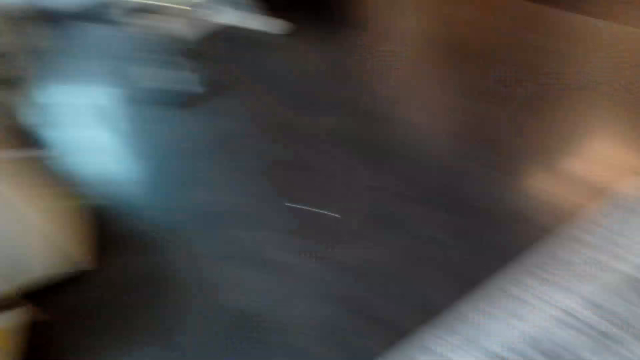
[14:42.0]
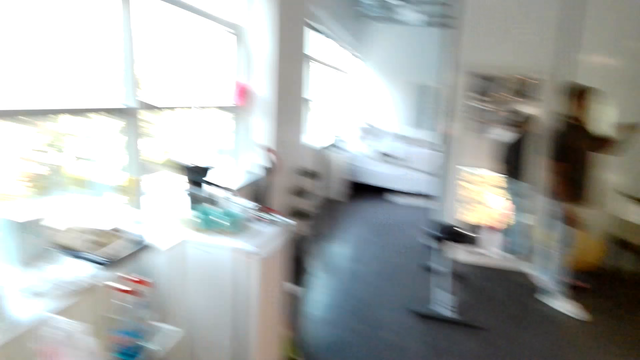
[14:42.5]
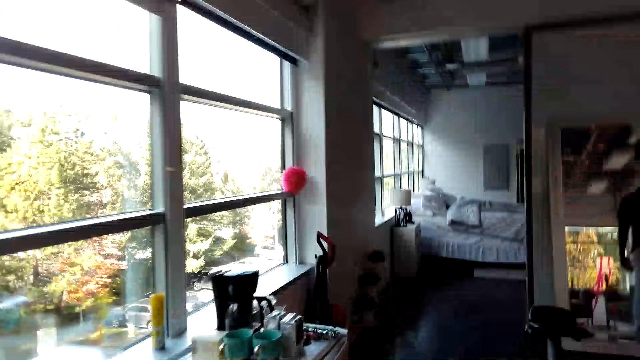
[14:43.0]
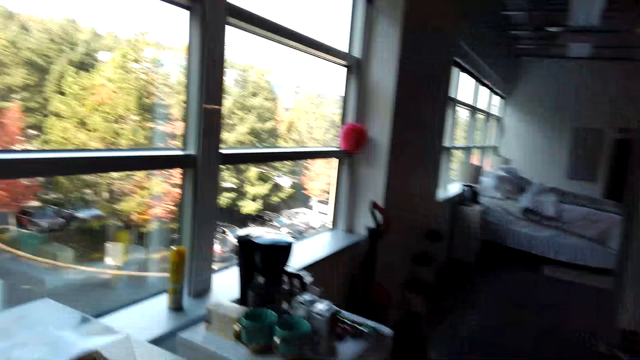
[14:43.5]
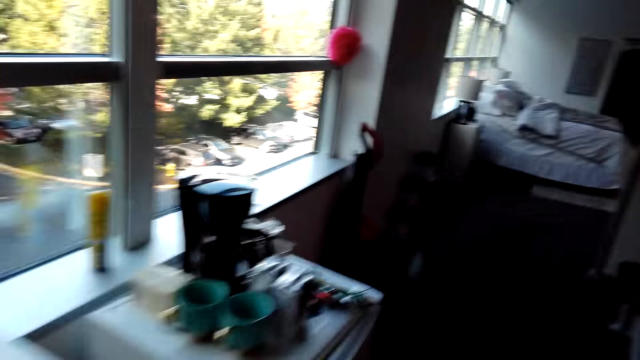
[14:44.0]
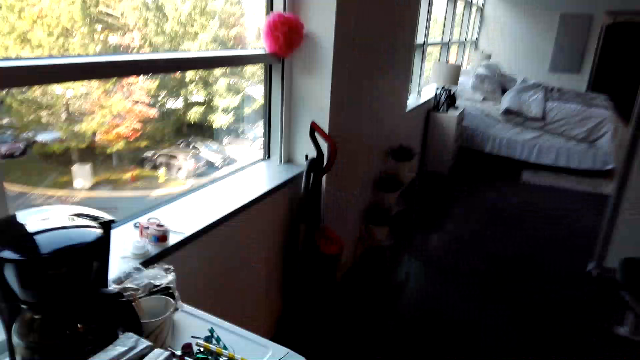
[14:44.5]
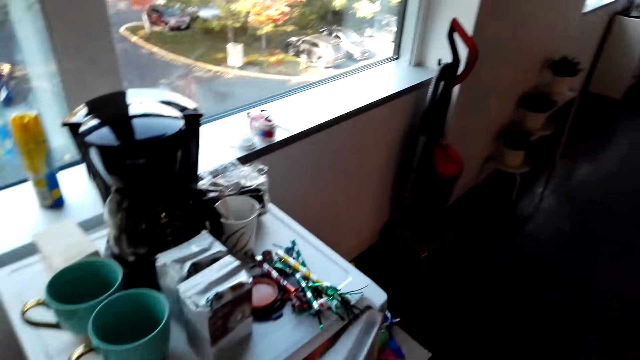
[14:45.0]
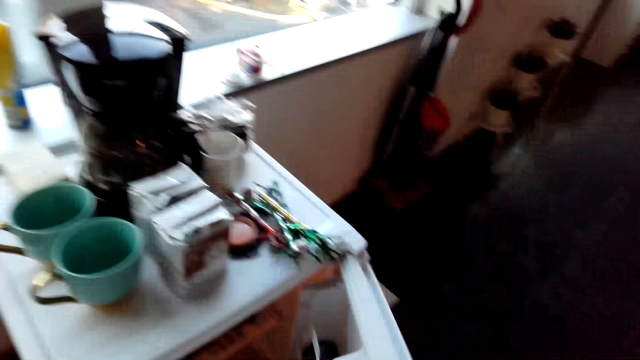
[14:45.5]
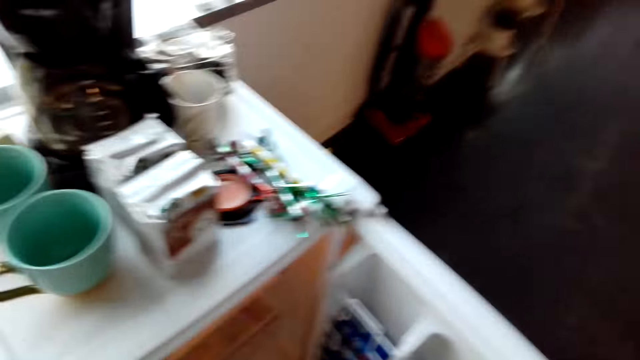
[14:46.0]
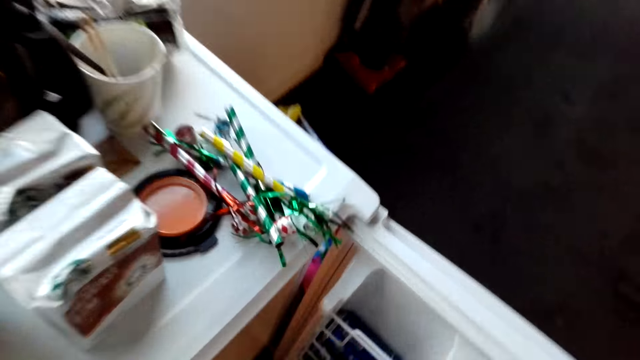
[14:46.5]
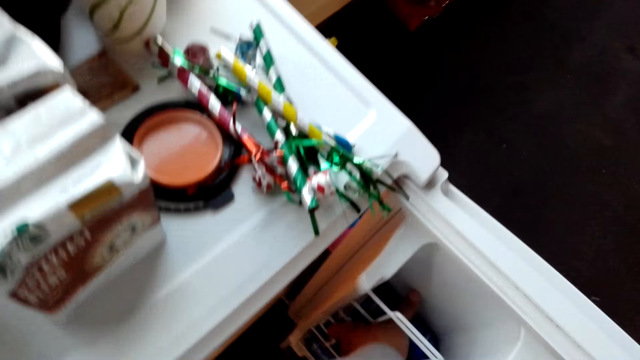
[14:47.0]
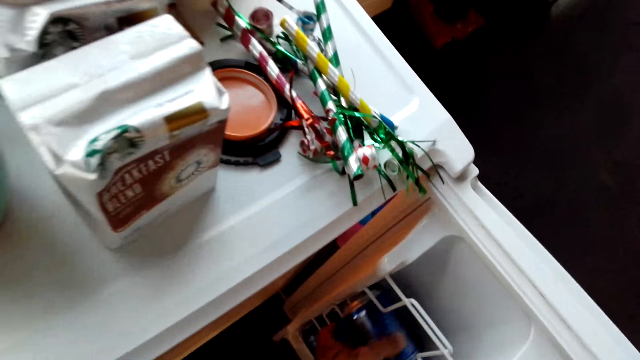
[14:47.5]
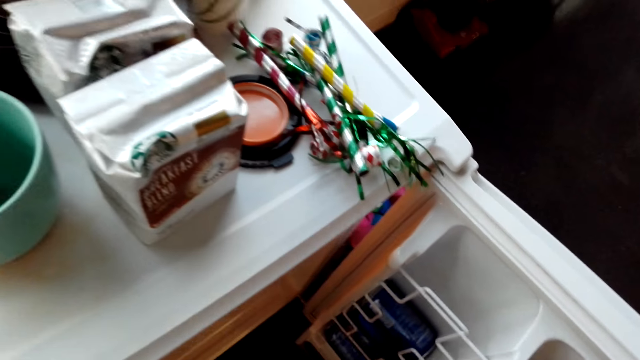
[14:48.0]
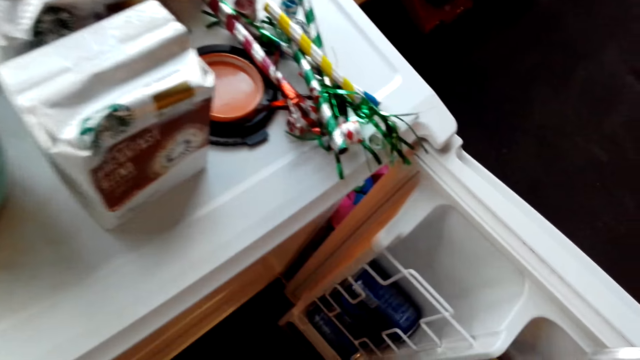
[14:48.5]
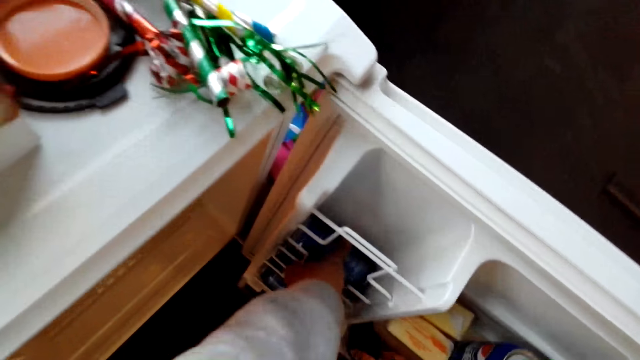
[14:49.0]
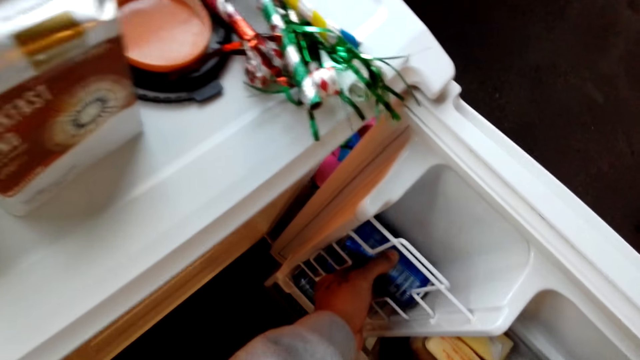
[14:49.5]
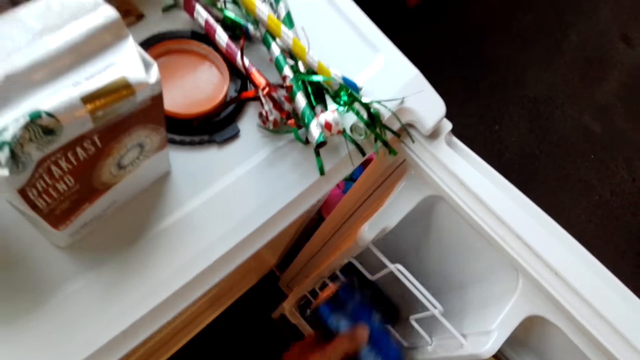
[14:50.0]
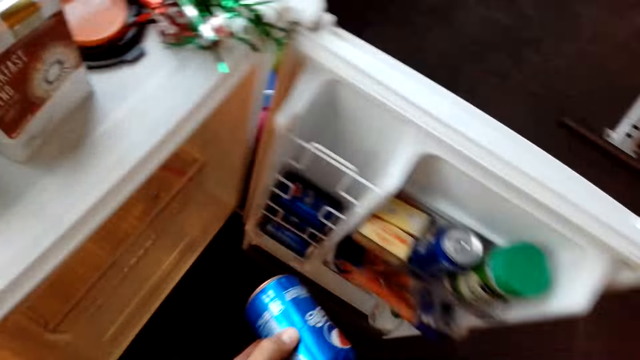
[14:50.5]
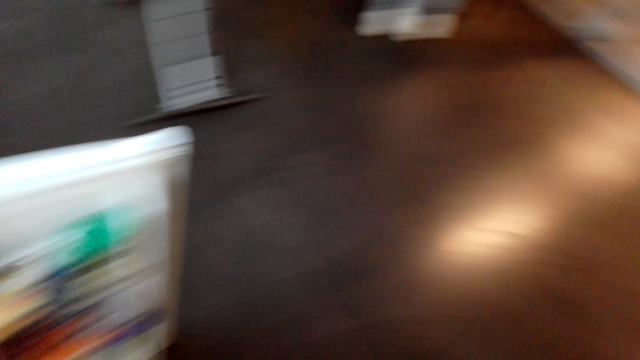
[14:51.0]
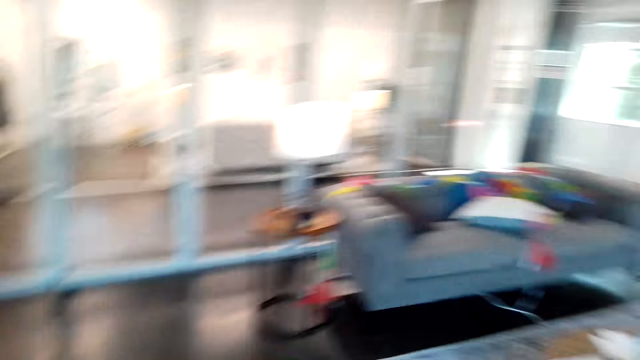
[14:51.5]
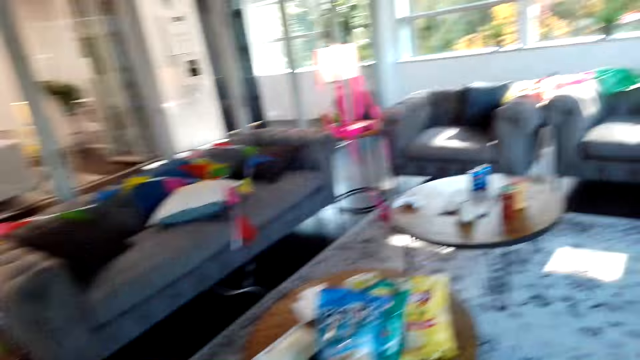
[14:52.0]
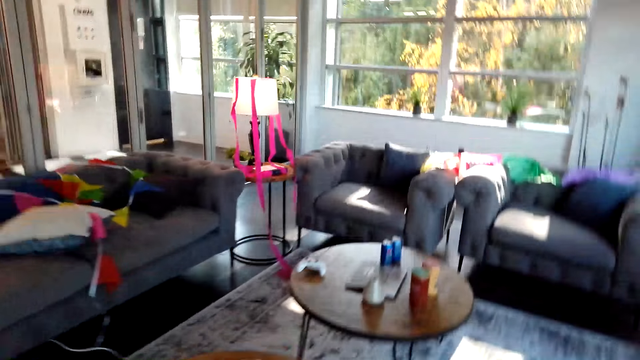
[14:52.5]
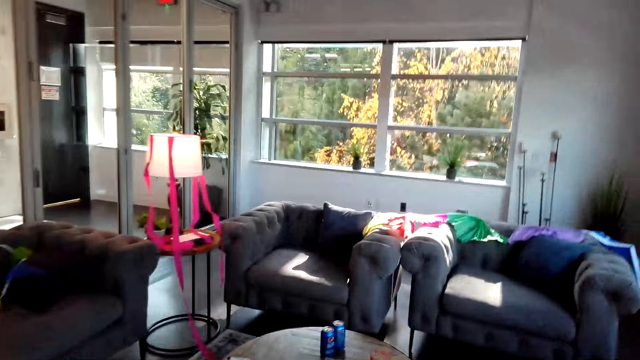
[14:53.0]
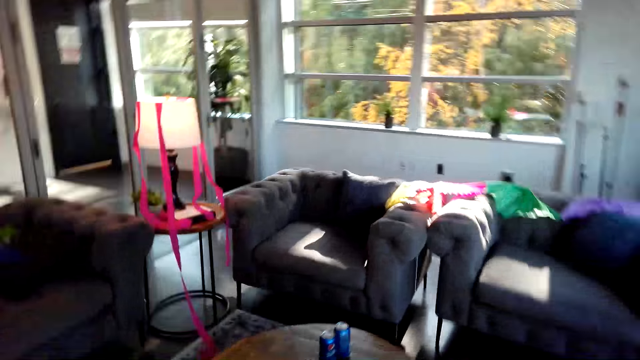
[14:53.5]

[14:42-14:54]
The camera wearer interacts with a man. They walk around a room. They open the refrigerator. They take a can or bottle from the refrigerator. They pick another bottle from the refrigerator. They walk around the room.

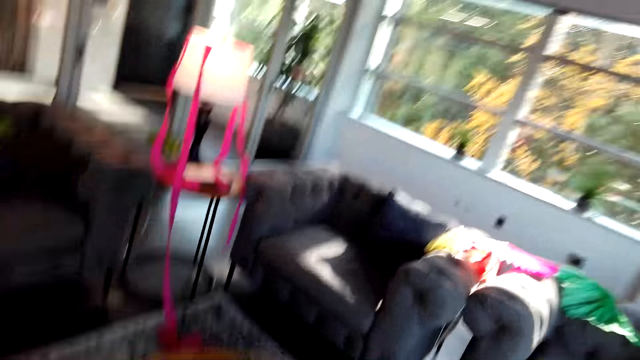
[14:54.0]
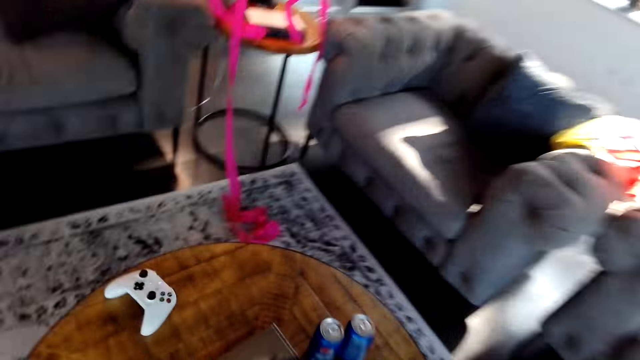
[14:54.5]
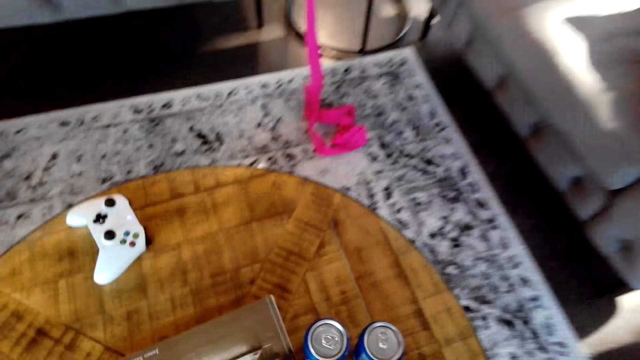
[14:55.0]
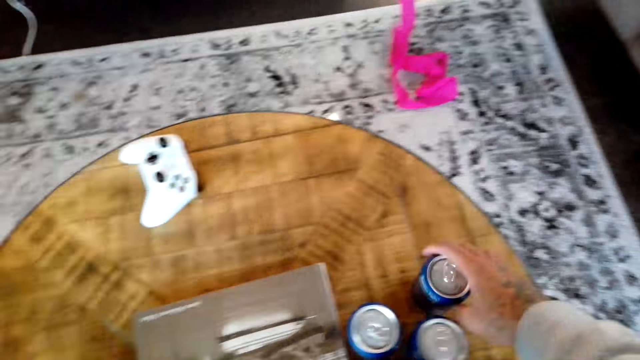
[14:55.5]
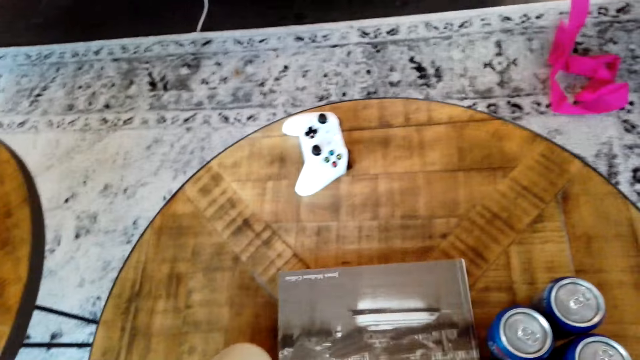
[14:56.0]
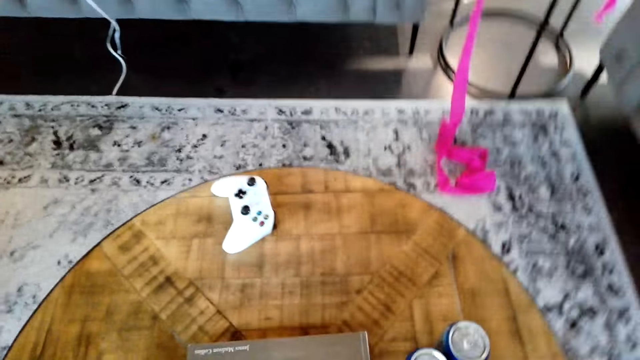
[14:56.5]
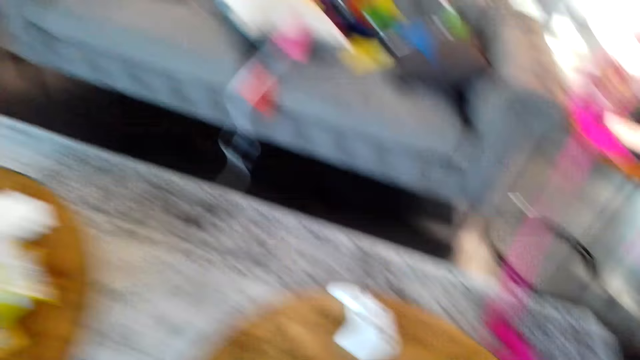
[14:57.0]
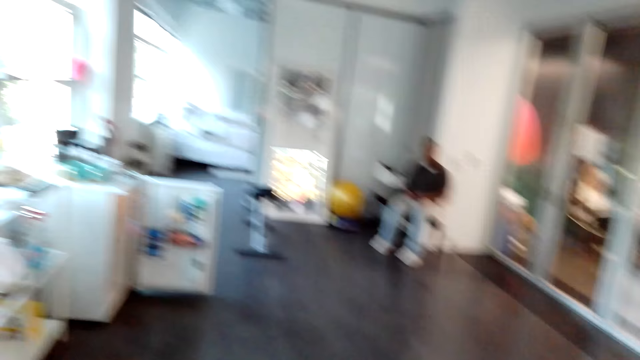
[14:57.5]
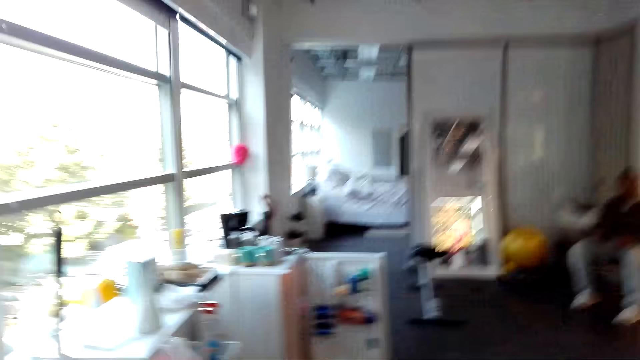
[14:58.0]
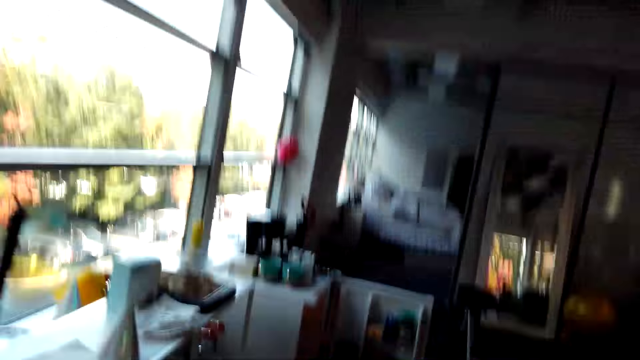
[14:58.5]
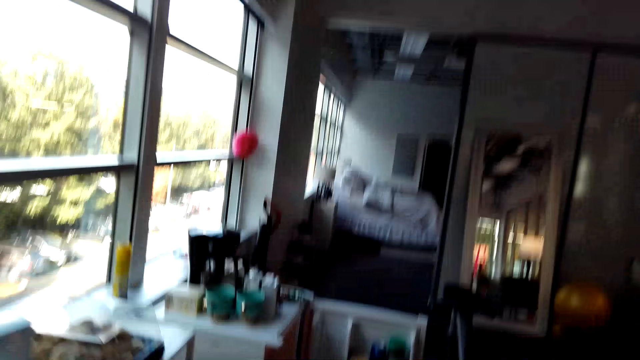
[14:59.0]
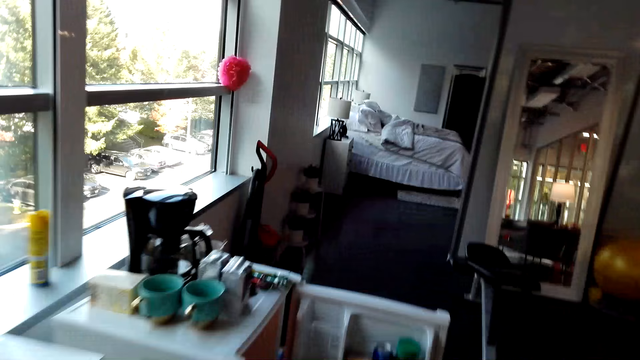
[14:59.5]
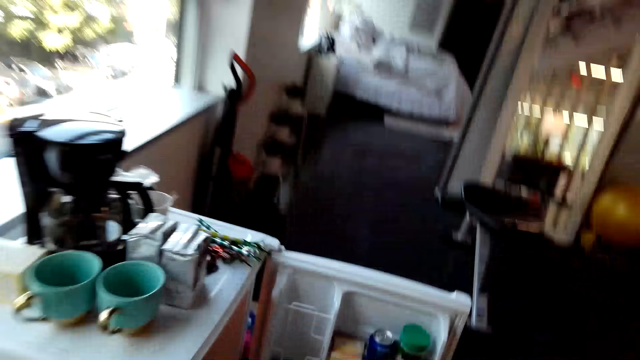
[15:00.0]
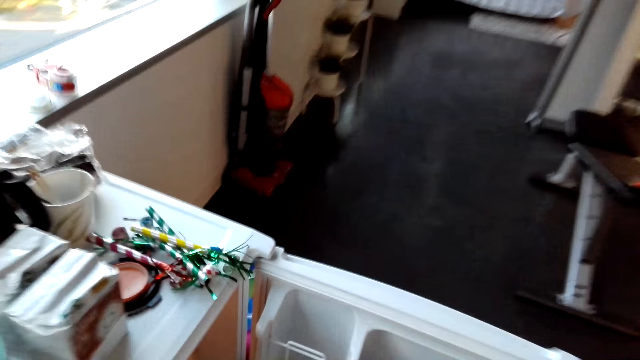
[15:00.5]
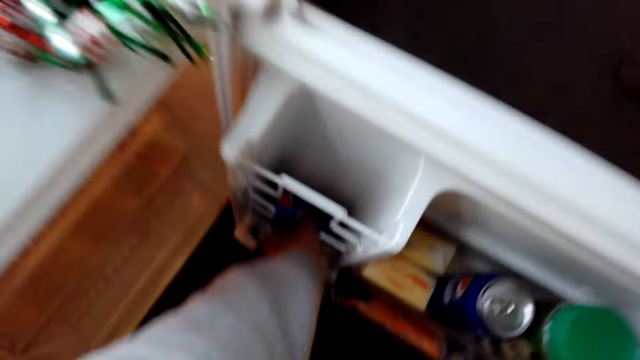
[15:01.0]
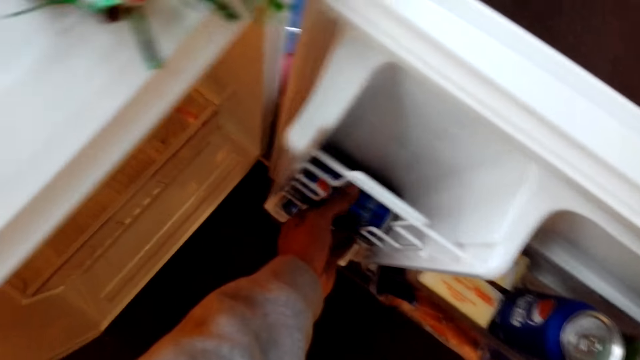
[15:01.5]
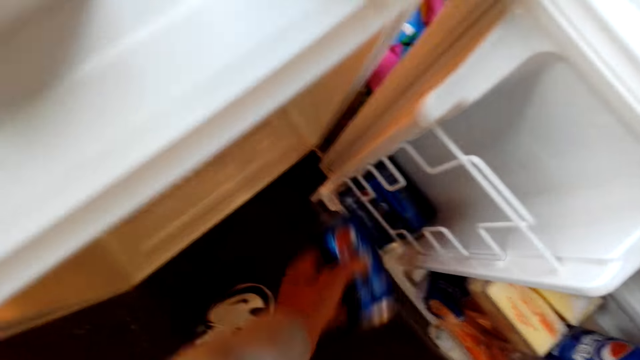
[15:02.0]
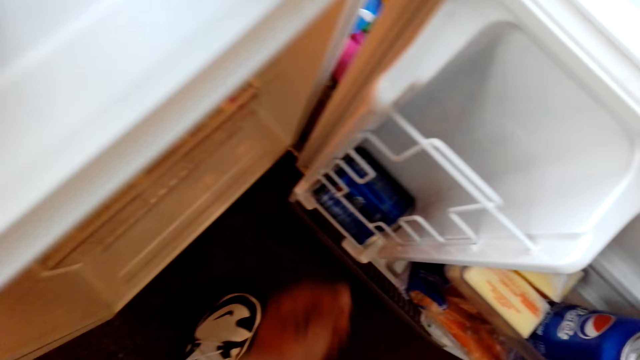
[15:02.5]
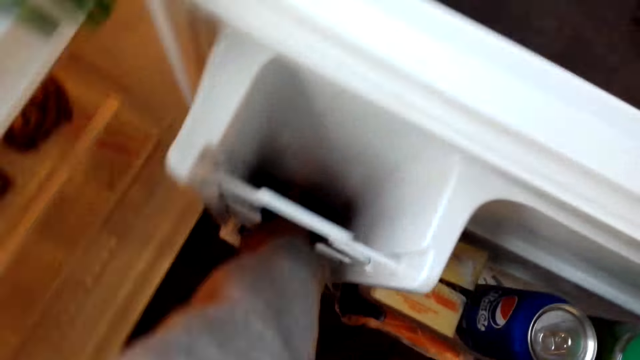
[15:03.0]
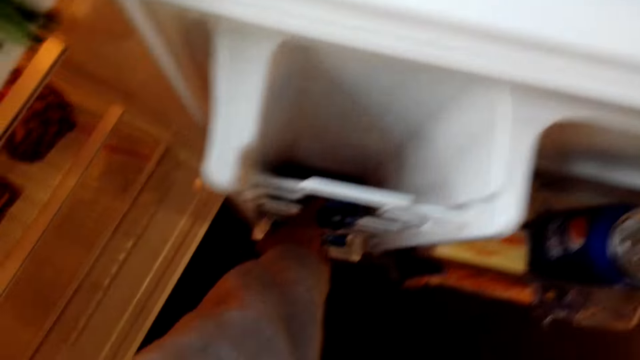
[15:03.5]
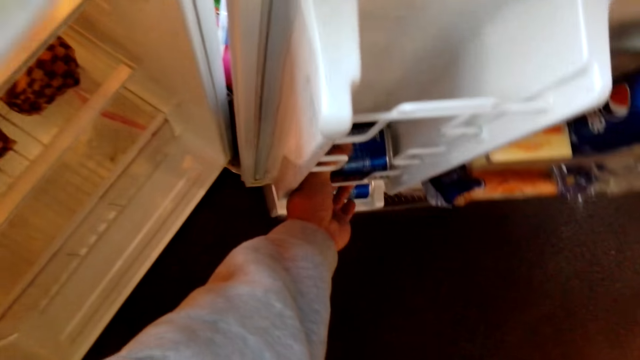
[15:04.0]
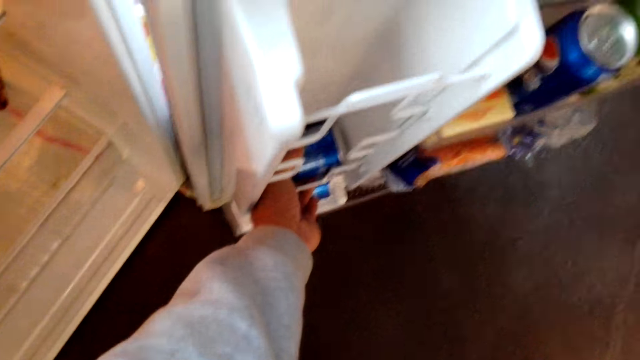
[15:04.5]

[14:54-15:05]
The camera wearer places the cans on the table. They move the books. They walk around a room. They take a can from the refrigerator.
